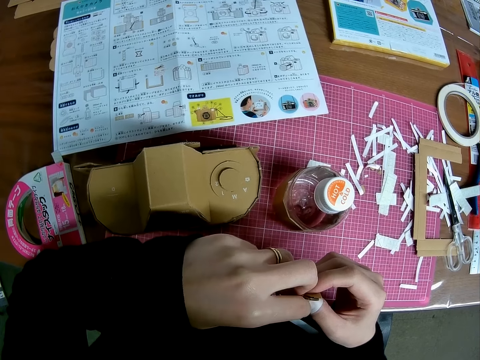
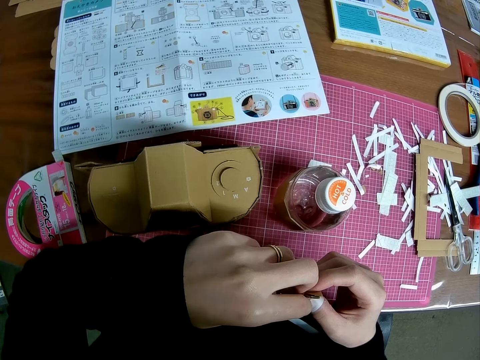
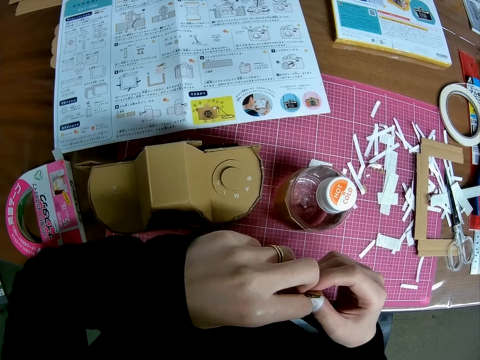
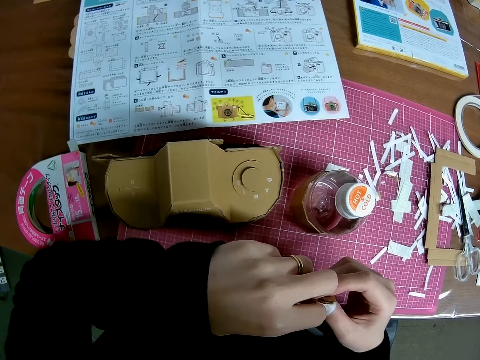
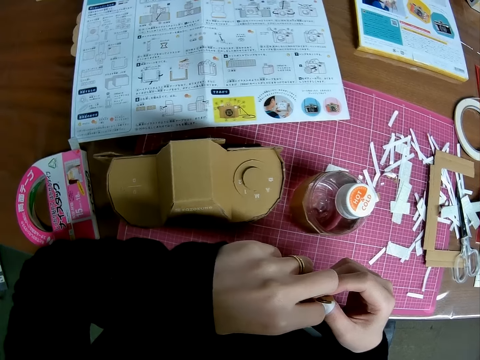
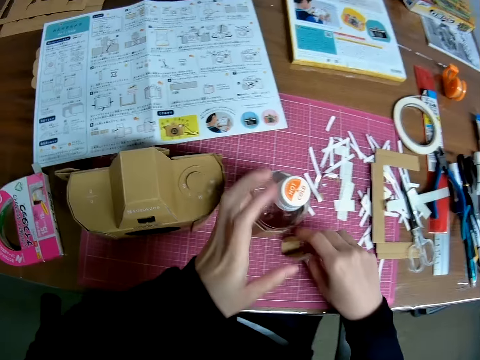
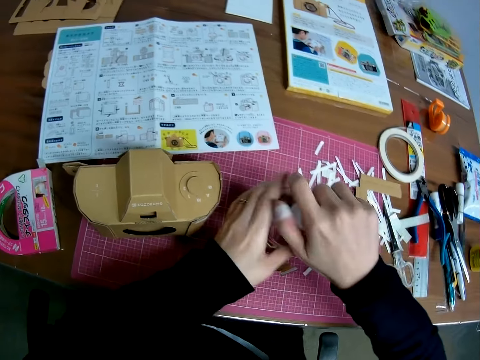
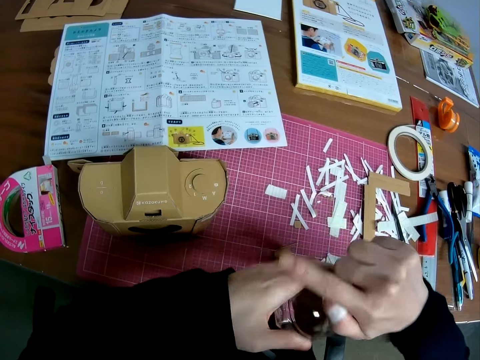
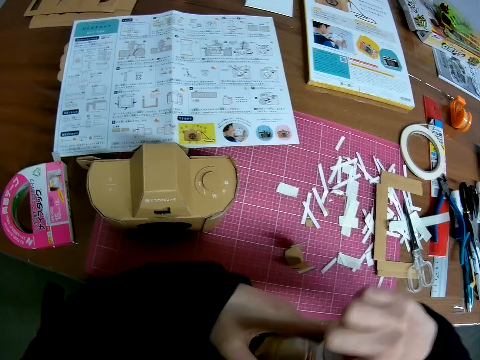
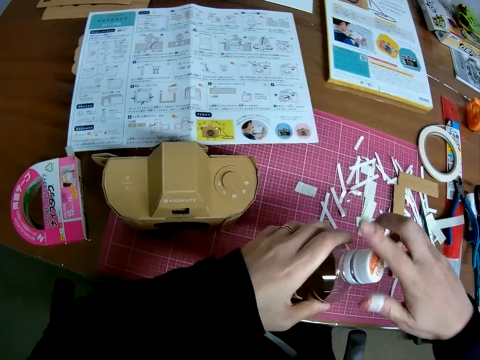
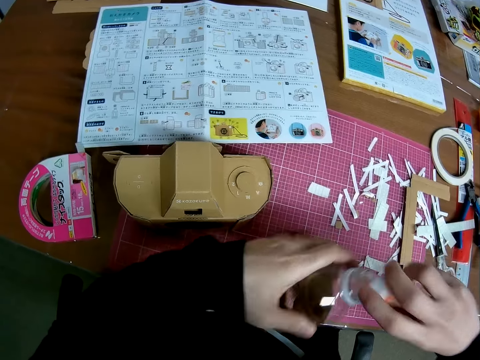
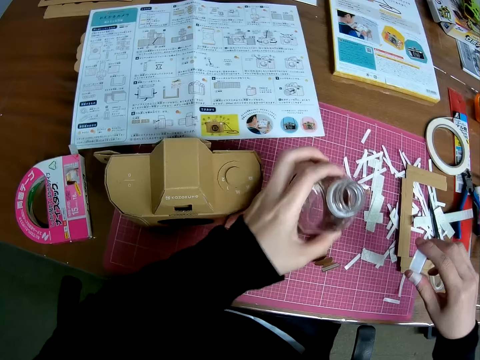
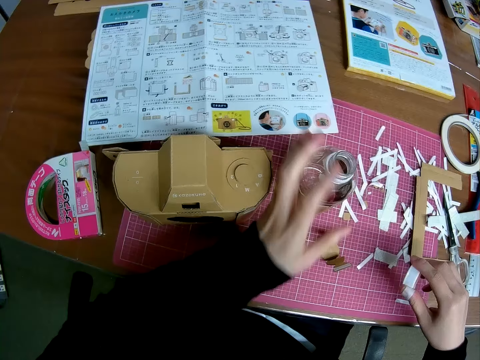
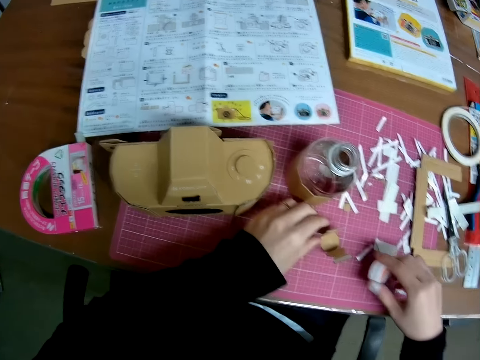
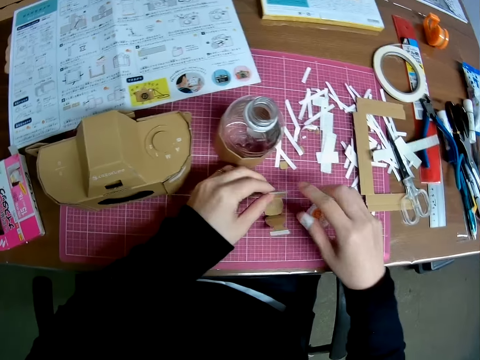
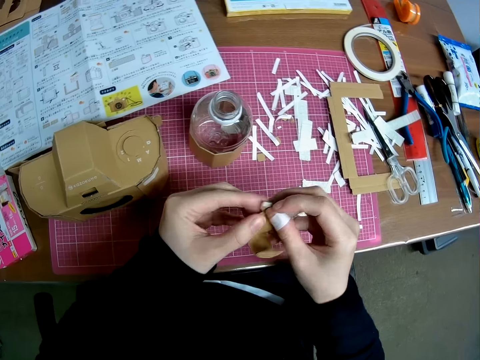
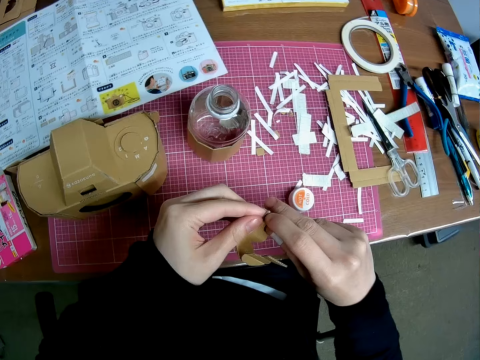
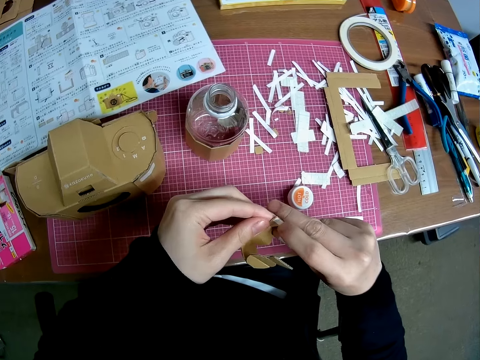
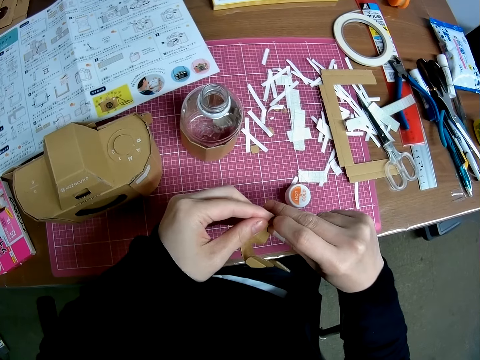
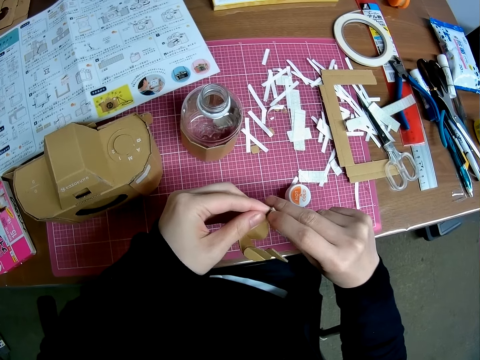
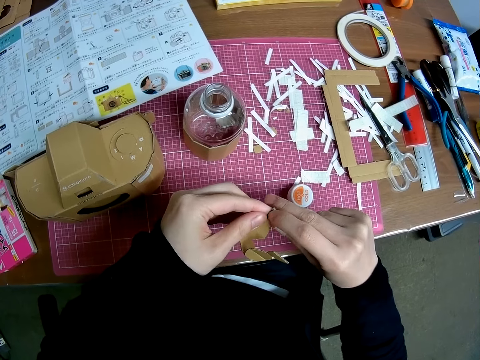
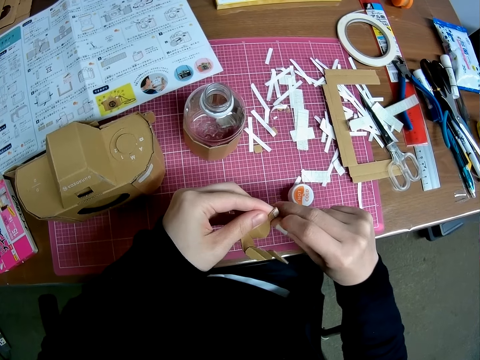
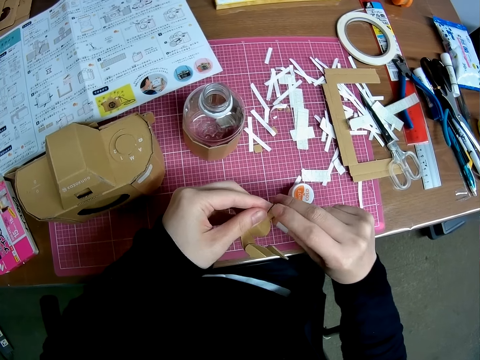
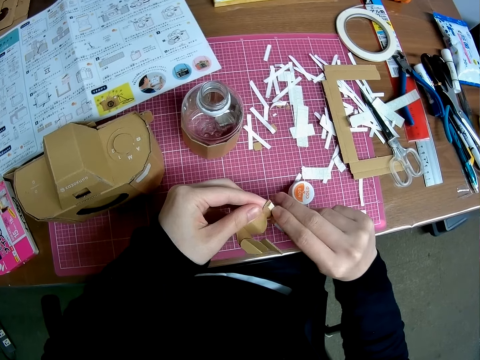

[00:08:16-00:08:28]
The camera wearer drops the mechanical model on the pink sheet. They pick up the empty plastic from the pink sheet. They remove the cover of the empty plastic bottle. They drop the empty plastic bottle on the pink sheet. They drop the cover on the pink sheet. They pick up the model piece from the pink sheet. They remove the paper of the tape piece from the model piece.

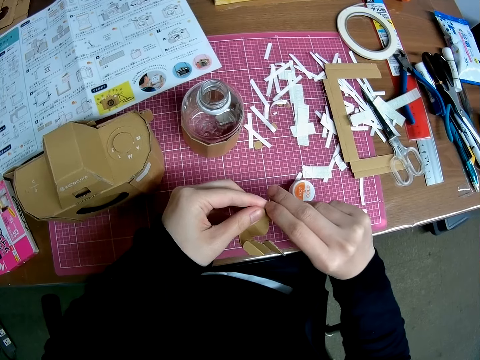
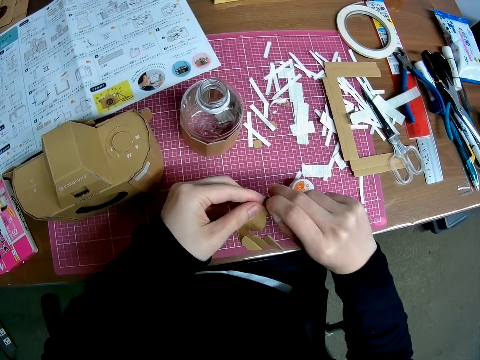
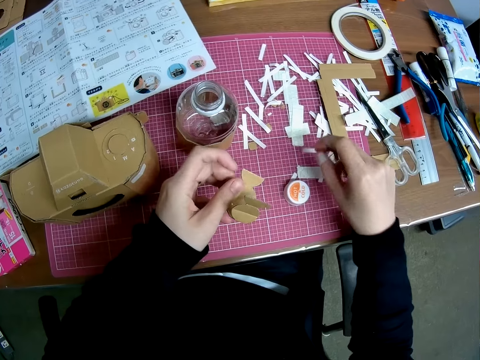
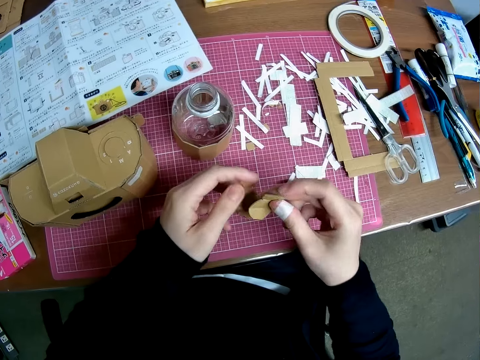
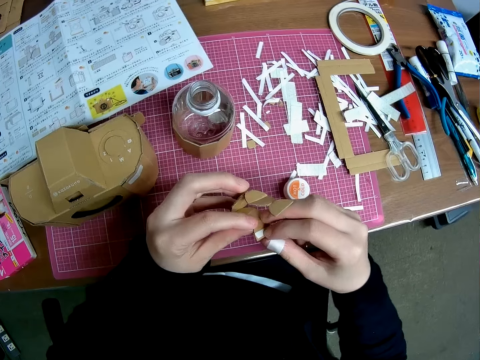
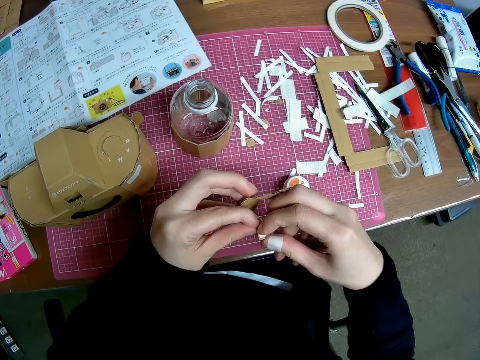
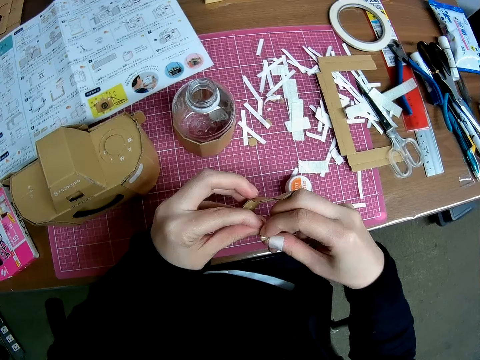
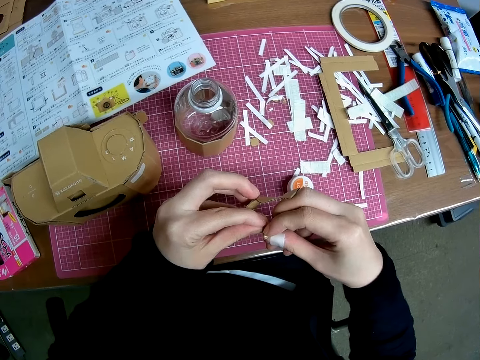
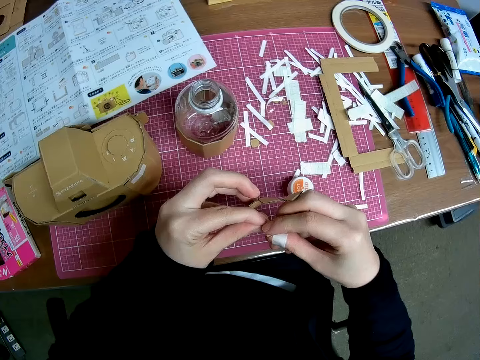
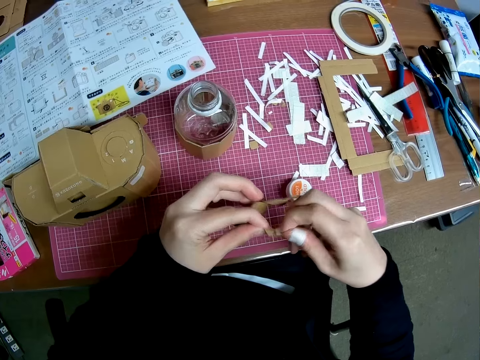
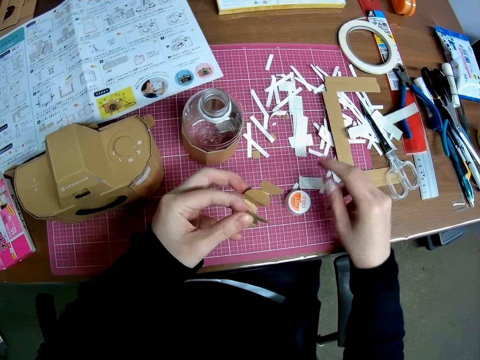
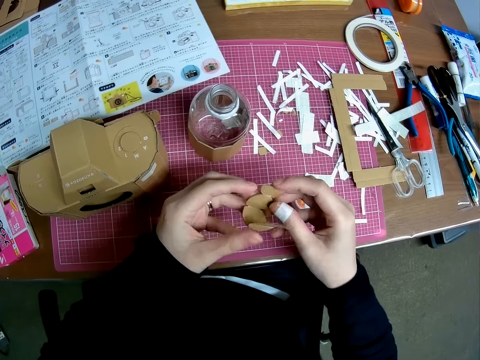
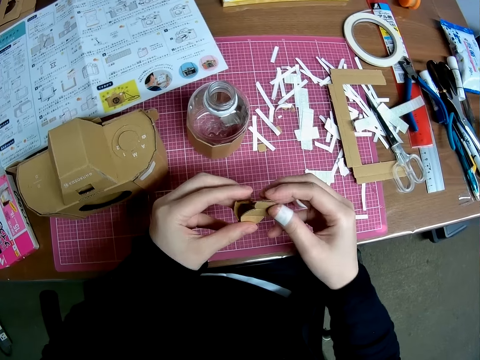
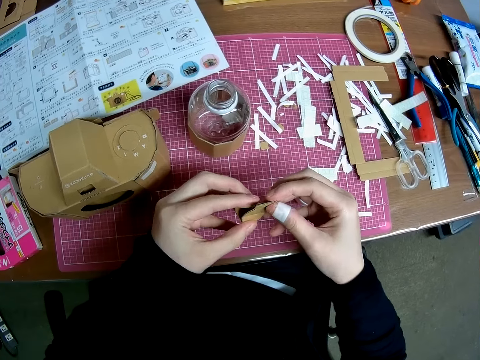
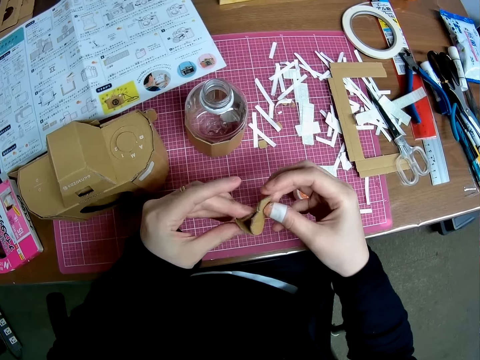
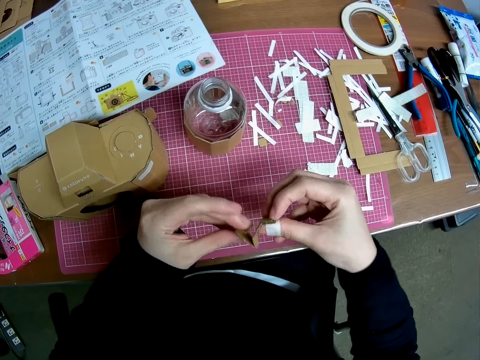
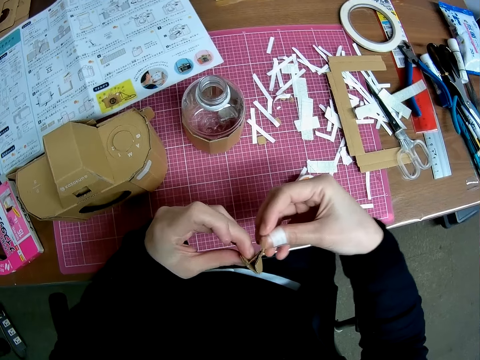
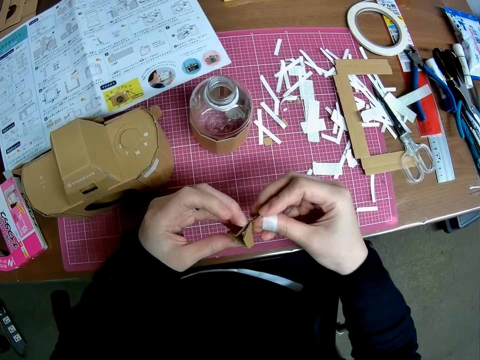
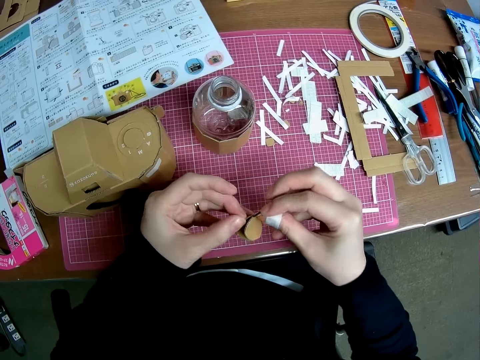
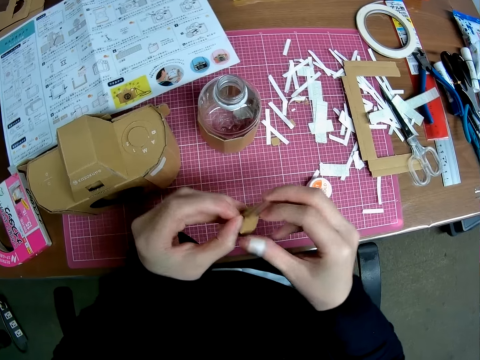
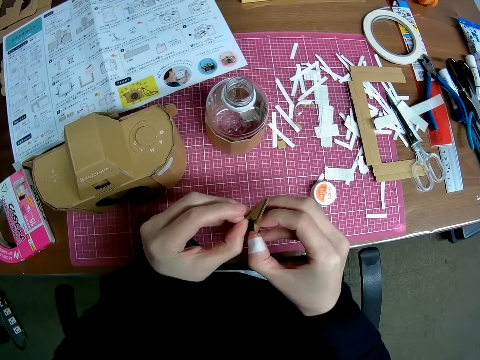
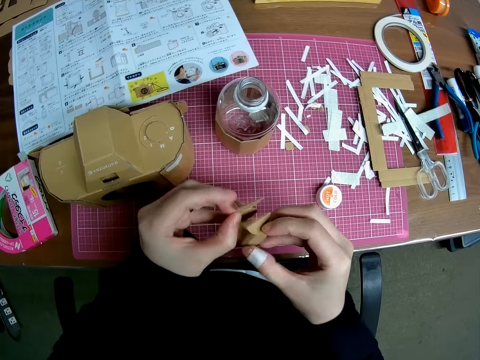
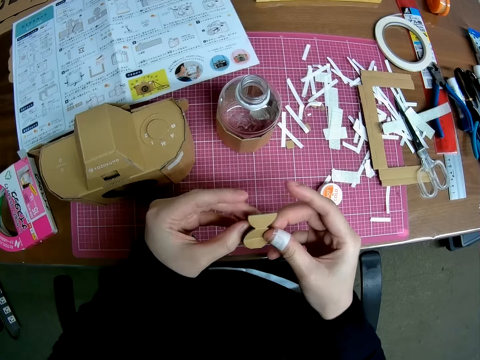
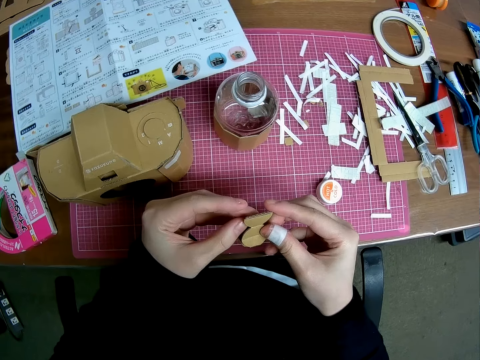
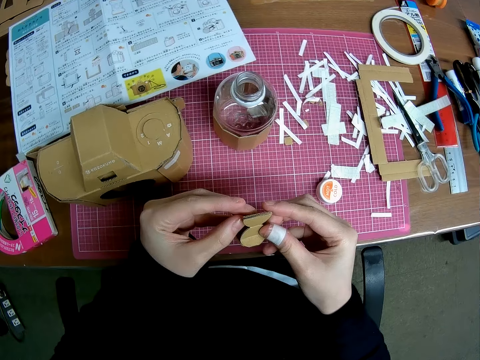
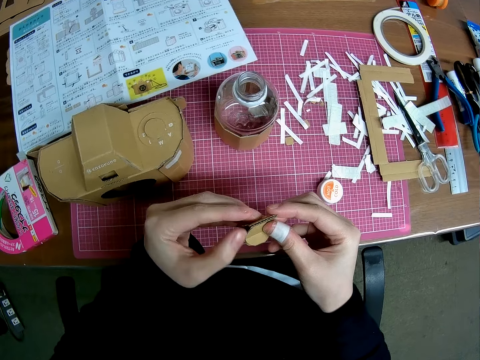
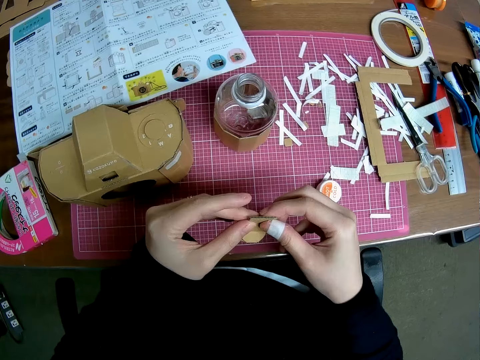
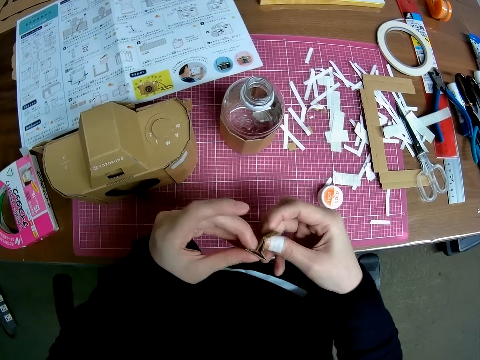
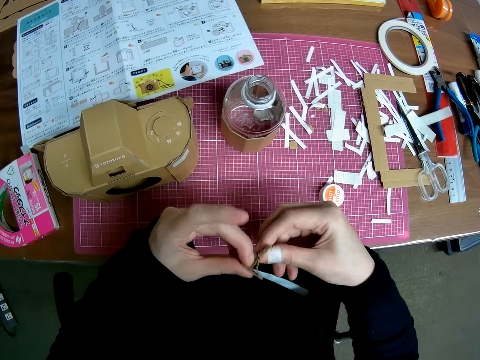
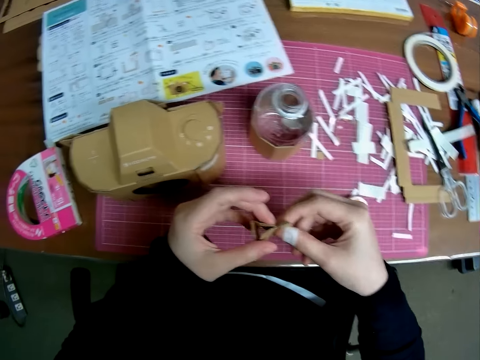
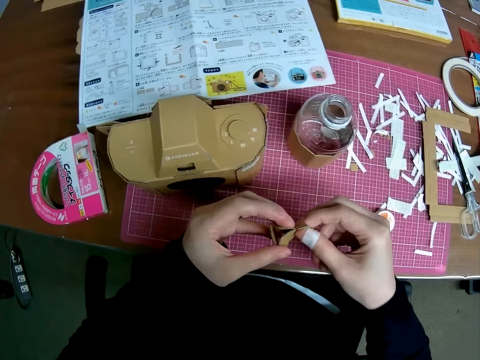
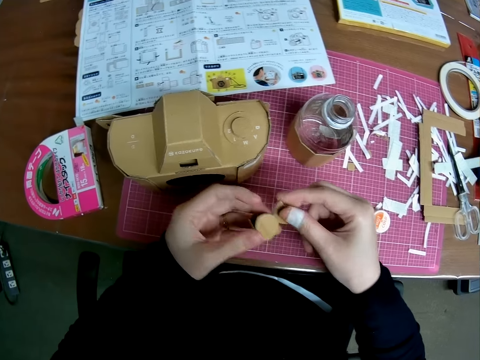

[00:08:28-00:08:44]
The camera wearer drops paper on the pink sheet. They remove another paper of the tape piece from the model piece. They drop the paper on the pink sheet. They join the ends of the model piece. They fold the craft material.
